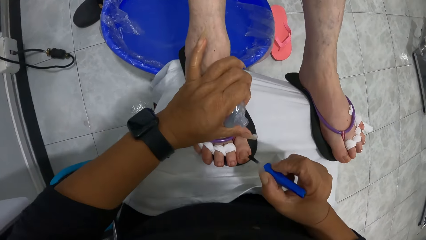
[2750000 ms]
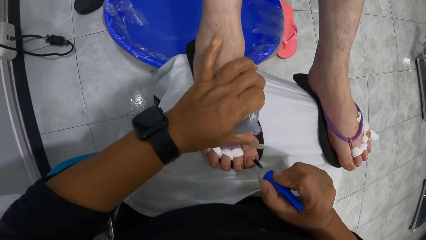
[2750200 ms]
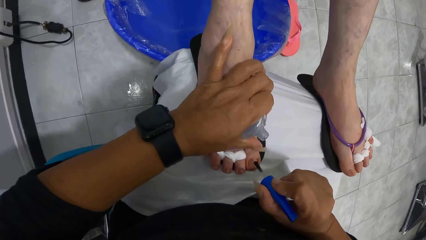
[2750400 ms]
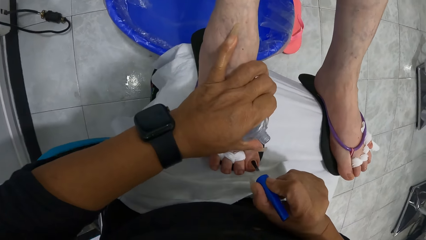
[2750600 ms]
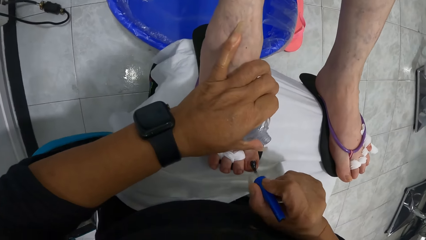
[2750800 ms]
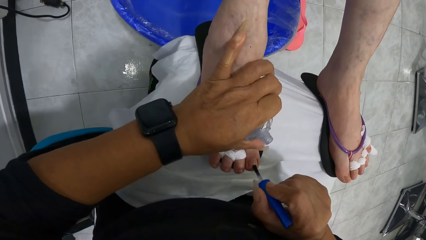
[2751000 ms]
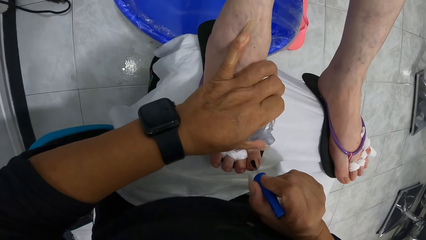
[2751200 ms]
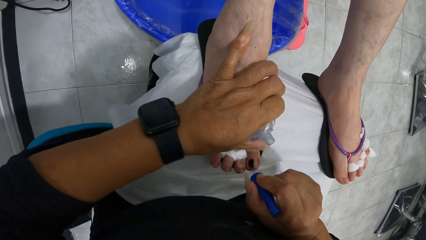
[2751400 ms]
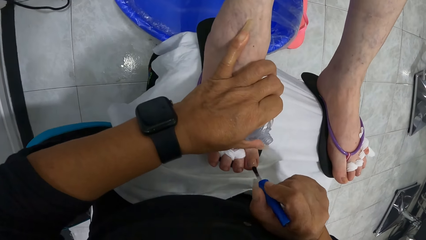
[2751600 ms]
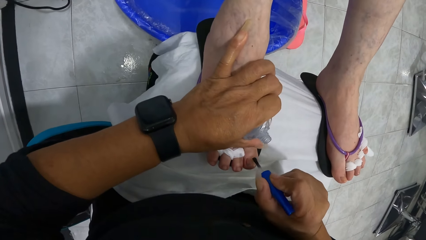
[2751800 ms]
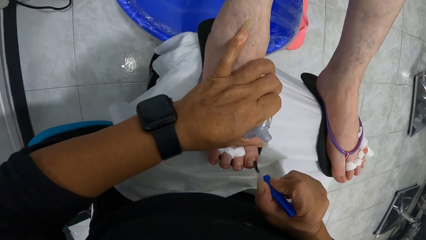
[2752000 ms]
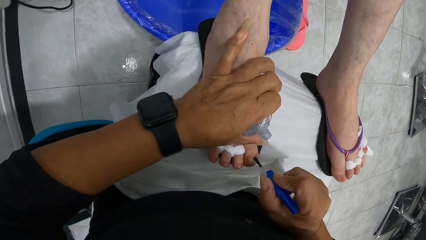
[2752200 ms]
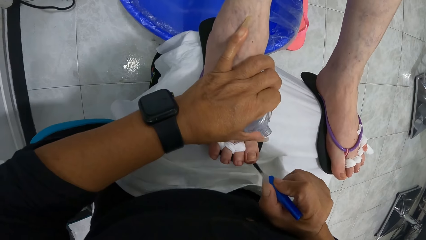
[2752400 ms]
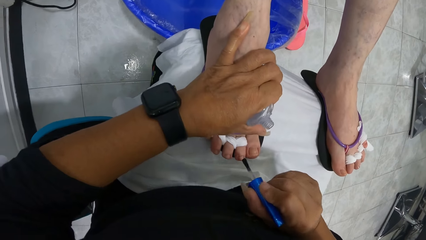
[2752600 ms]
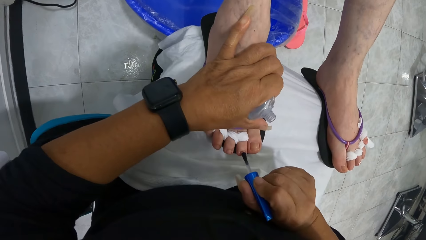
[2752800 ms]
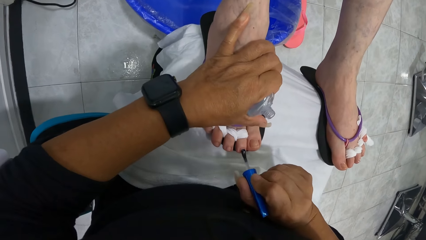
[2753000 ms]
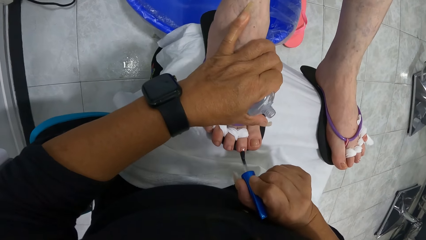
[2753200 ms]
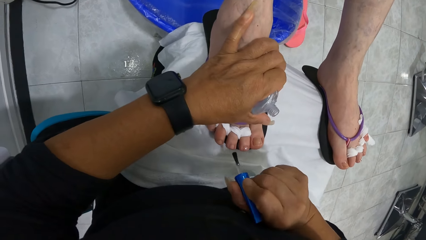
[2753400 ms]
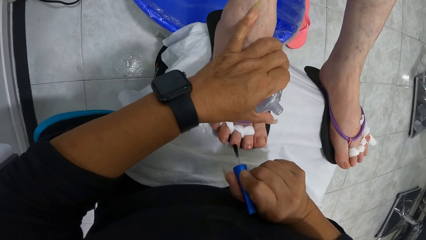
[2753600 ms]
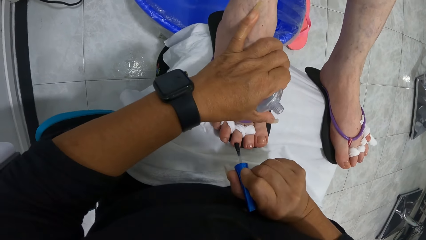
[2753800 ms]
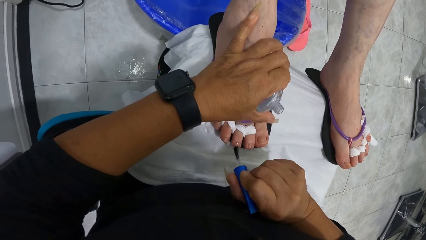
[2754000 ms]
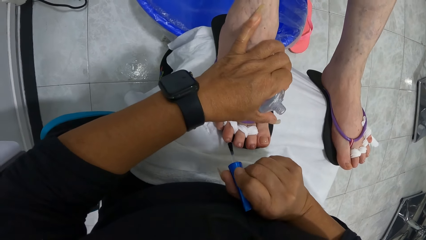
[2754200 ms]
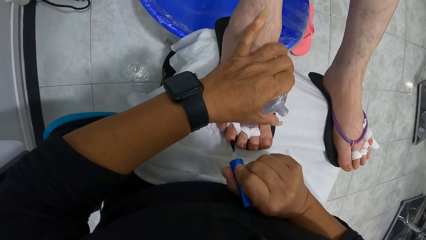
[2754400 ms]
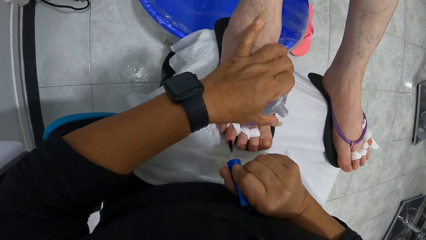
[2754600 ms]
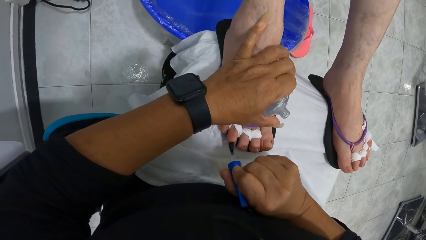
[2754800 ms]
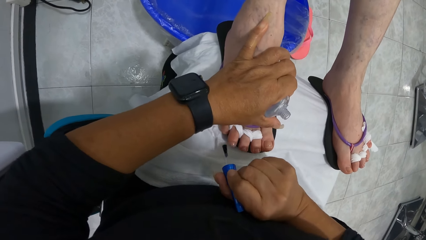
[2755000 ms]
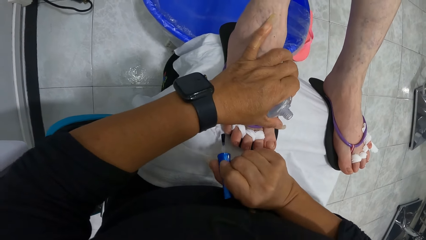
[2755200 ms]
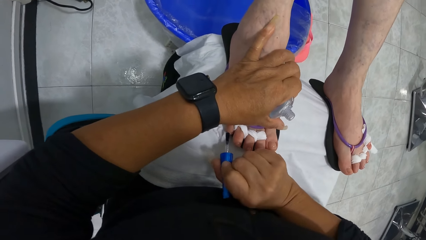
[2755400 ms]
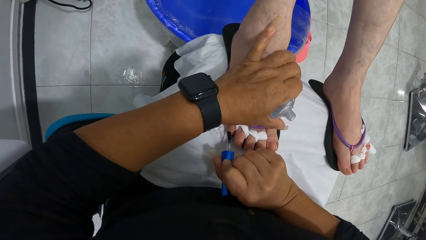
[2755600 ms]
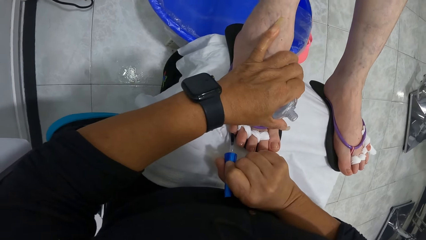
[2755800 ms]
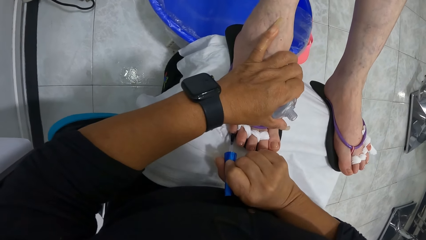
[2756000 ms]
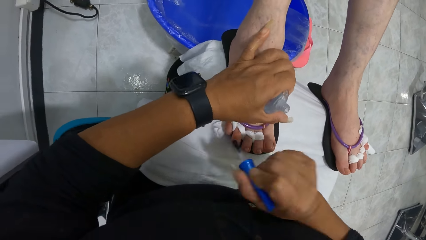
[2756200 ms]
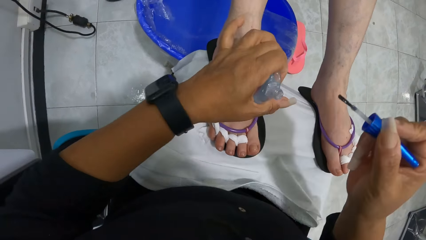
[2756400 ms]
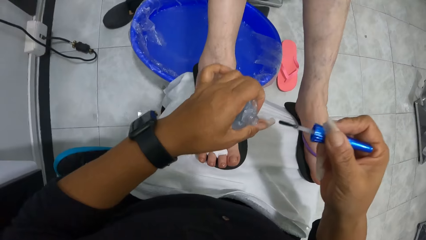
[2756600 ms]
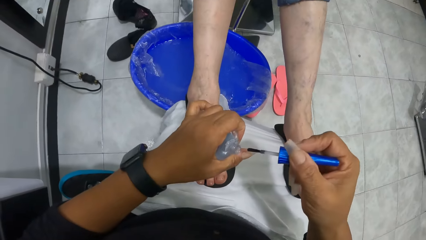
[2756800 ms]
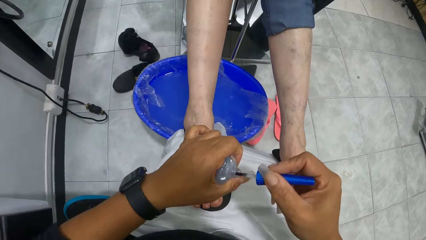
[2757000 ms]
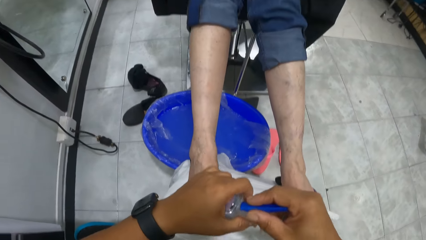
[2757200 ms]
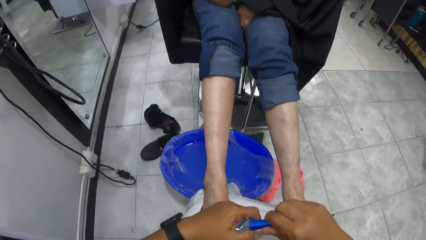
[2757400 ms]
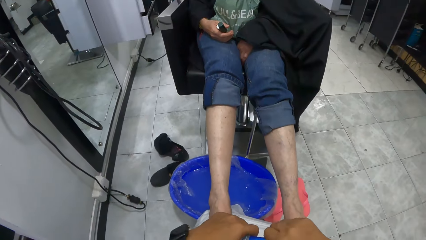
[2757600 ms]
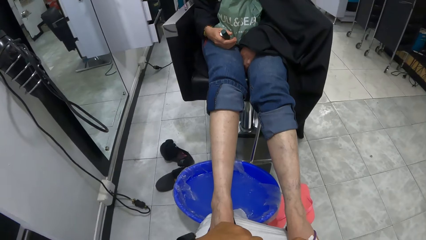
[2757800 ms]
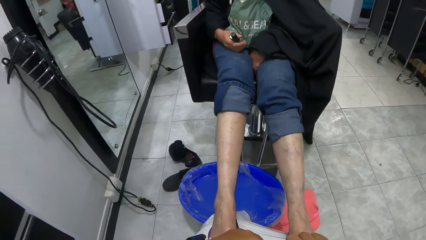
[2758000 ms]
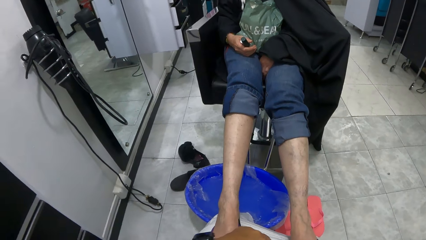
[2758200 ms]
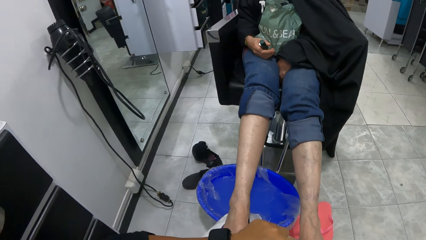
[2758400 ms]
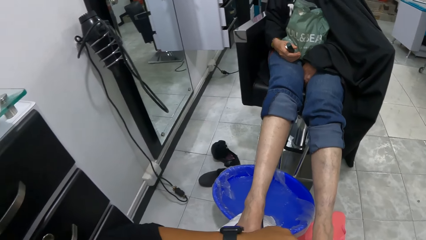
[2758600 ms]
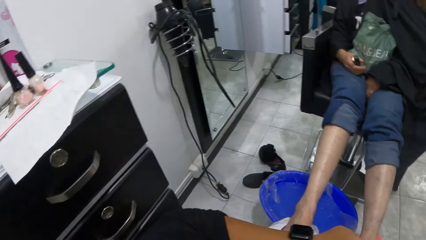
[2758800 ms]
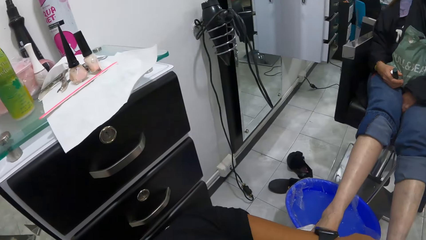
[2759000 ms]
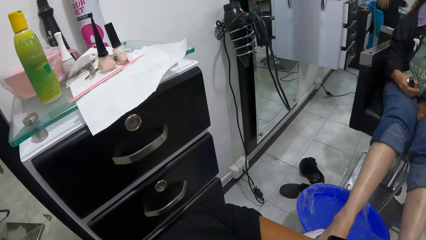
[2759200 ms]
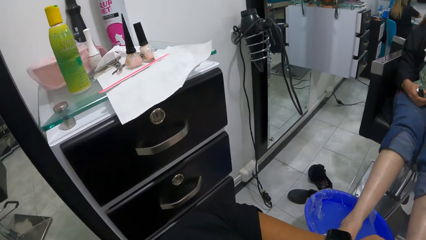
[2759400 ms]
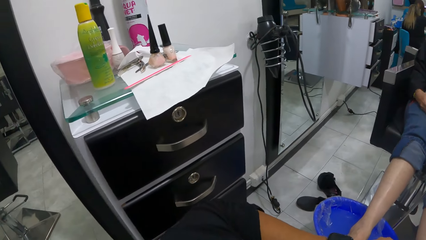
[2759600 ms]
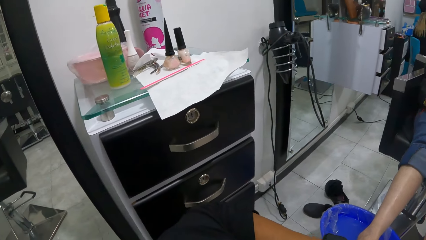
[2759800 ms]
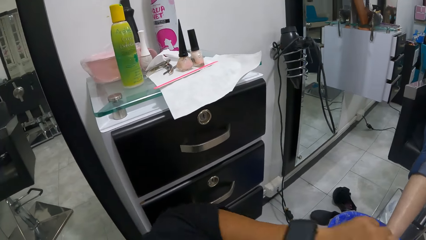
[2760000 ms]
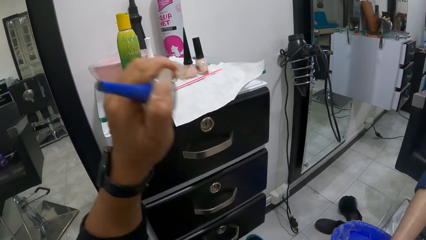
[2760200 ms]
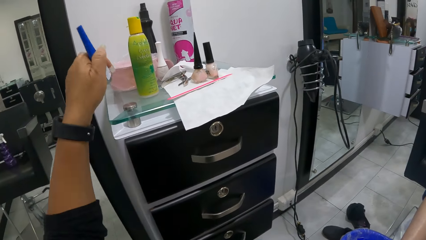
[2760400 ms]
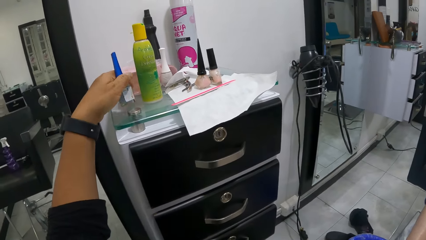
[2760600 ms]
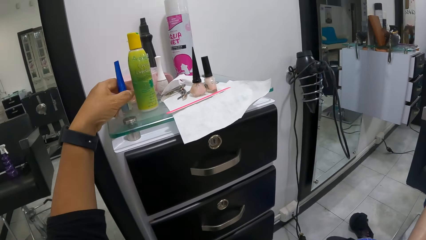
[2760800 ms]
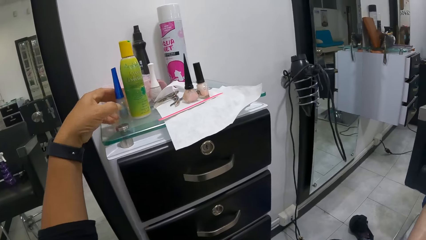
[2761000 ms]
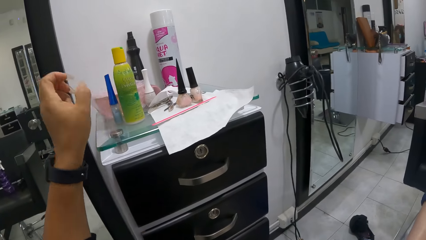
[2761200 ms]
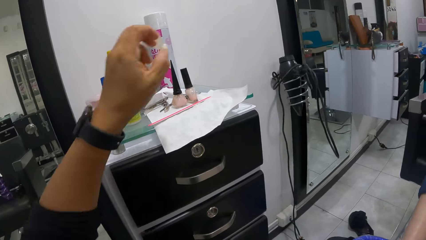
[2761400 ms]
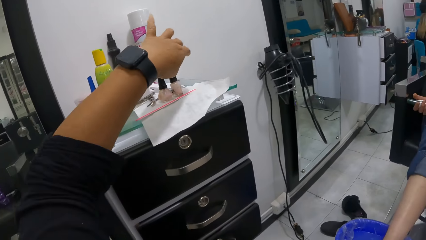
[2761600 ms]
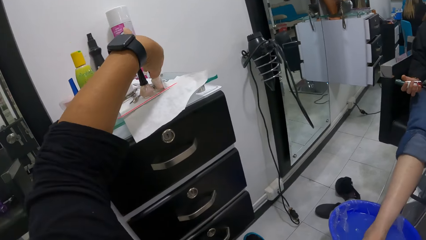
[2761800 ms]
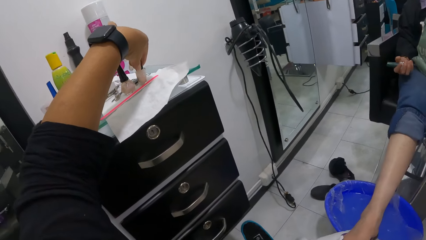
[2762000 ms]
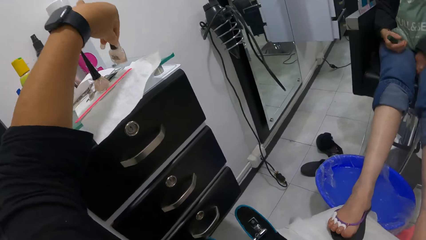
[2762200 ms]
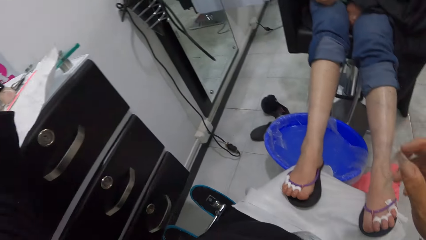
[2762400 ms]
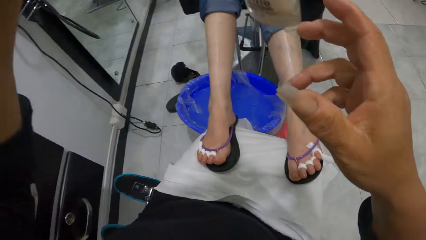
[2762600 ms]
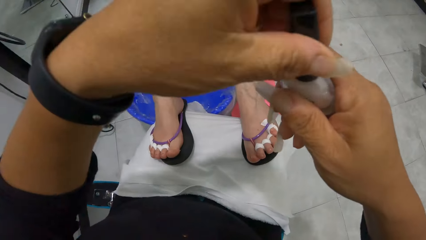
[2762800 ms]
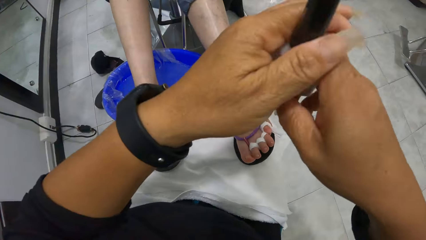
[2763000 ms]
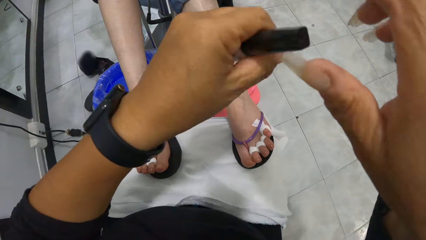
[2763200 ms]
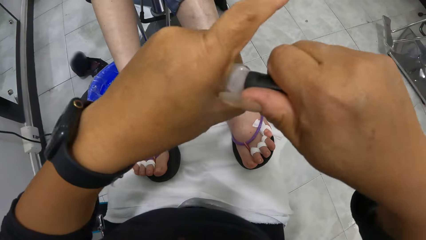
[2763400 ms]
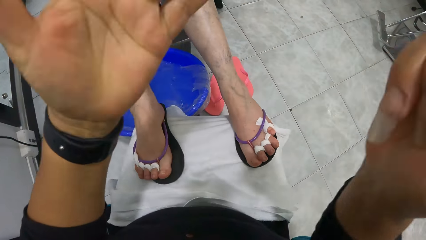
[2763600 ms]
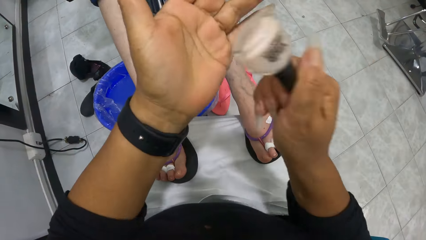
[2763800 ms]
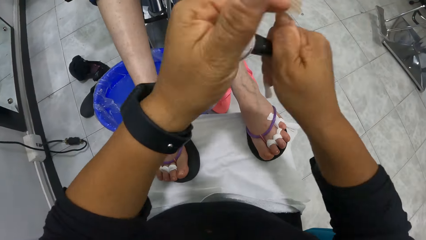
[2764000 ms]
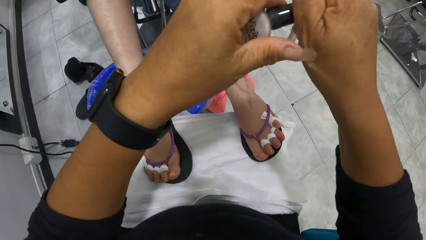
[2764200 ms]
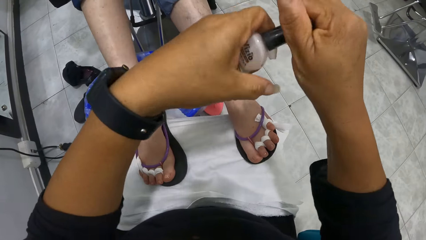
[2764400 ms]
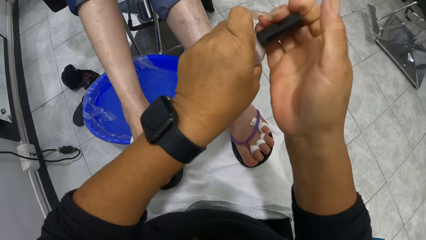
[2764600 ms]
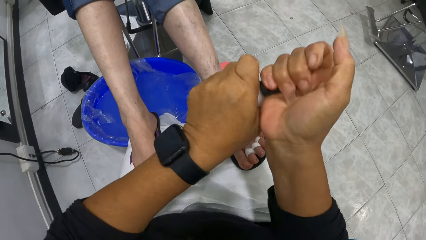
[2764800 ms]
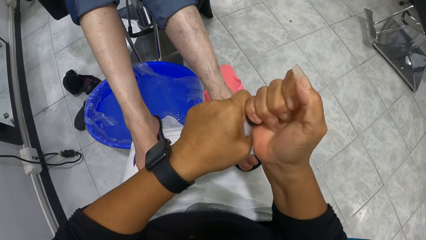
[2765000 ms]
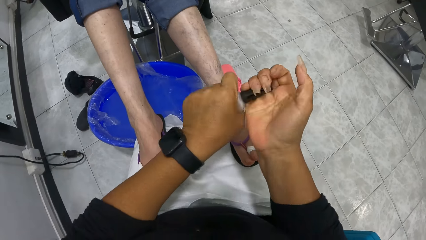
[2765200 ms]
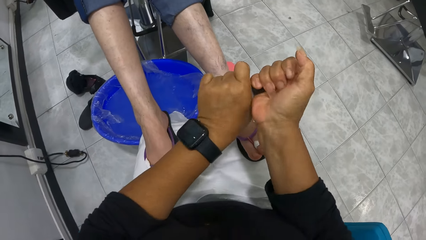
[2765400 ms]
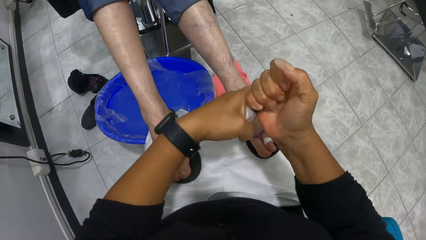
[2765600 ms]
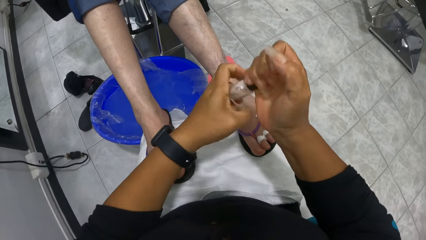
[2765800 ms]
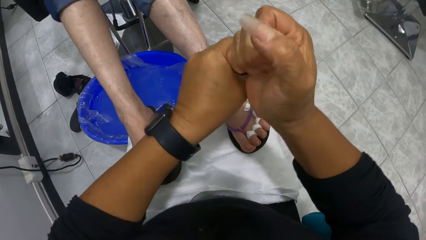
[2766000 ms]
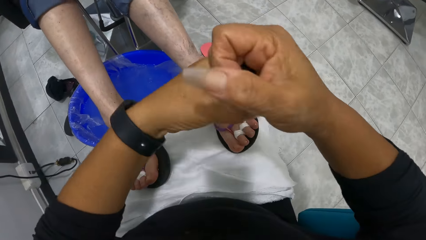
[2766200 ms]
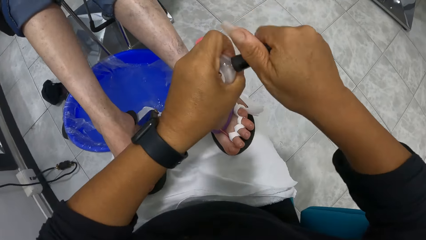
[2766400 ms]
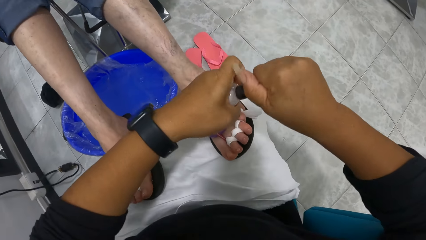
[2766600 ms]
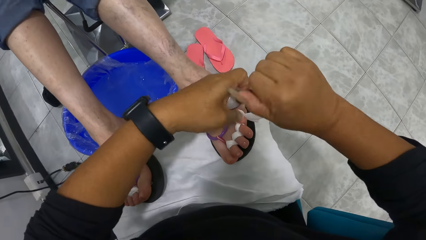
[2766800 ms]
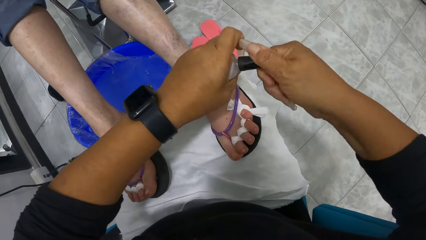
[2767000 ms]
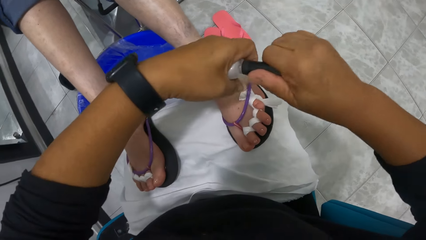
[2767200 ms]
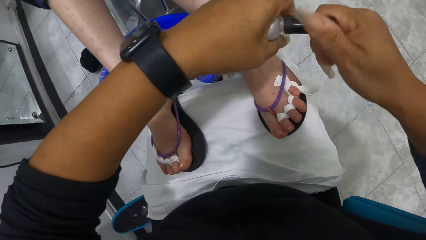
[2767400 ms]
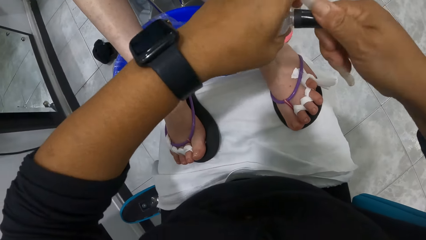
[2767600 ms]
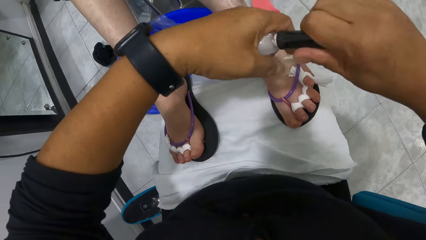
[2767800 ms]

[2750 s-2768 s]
The camera wearer places her left hand on the woman's right leg. She paints the woman's right toes with the nail polish brush in her right hand. She dips the nail polish brush in her right hand into the bottle of nail polish in her left hand. She drops the bottle of nail polish on the cupboard with her left hand. She picks up a bottle of nail polish from the cupboard with her left hand. She places the bottle of nail polish in her right hand with her left hand. She passes the nail polish from her right hand to her left hand. She places her right hand on the nail polish in her left hand. She hits the bottle of nail polish in her right hand on her left hand. She opens the bottle of nail polish in her left hand with her right hand.
